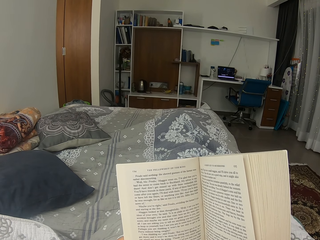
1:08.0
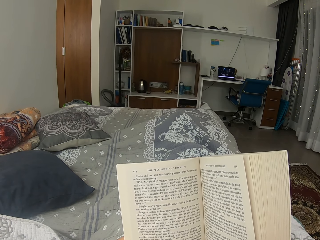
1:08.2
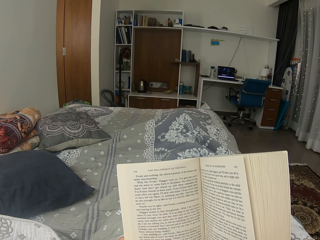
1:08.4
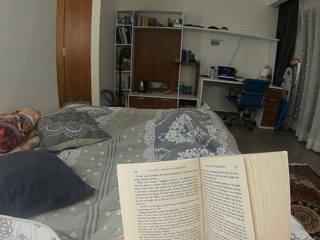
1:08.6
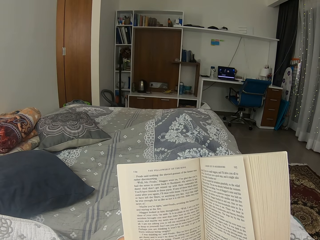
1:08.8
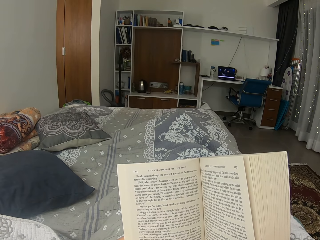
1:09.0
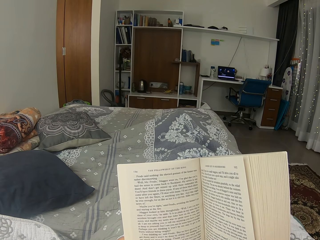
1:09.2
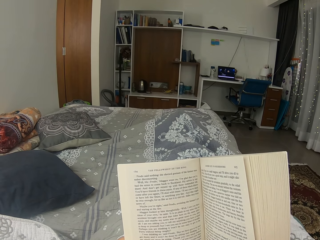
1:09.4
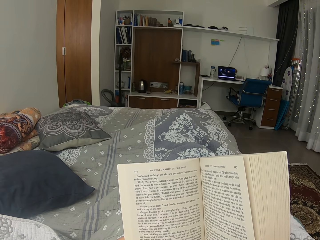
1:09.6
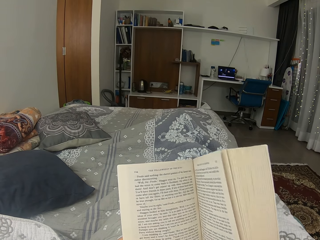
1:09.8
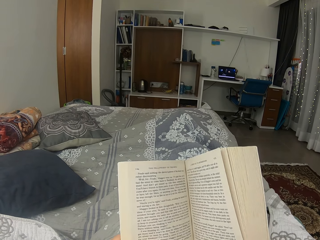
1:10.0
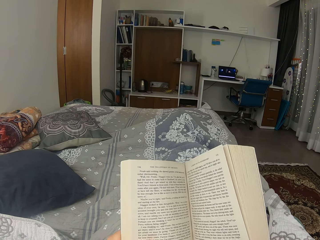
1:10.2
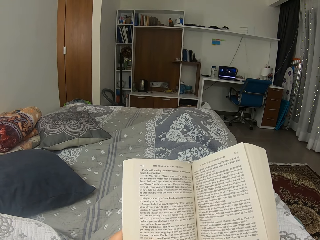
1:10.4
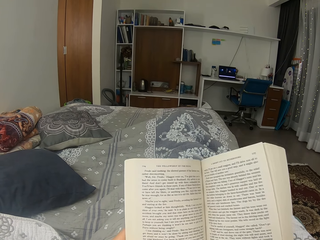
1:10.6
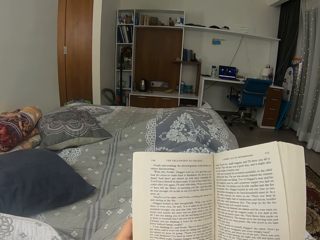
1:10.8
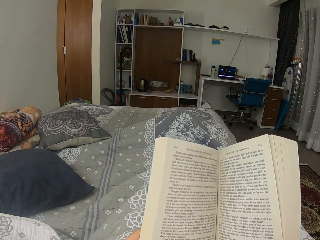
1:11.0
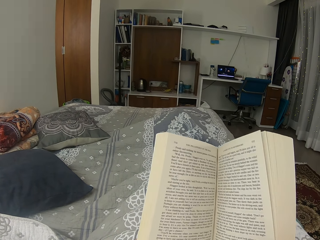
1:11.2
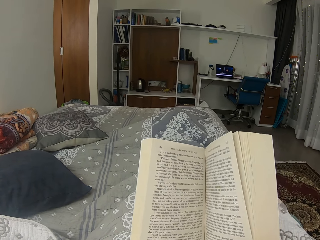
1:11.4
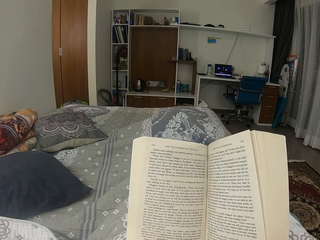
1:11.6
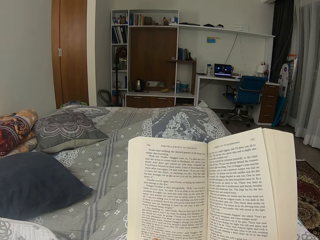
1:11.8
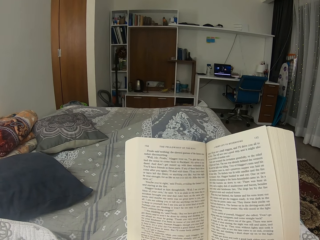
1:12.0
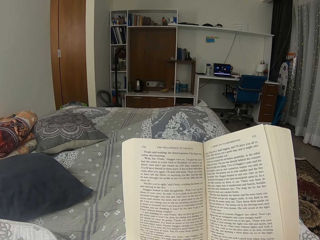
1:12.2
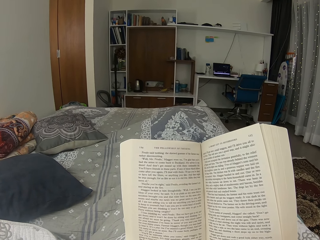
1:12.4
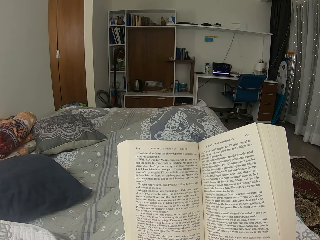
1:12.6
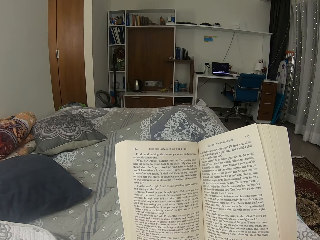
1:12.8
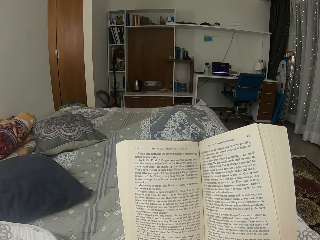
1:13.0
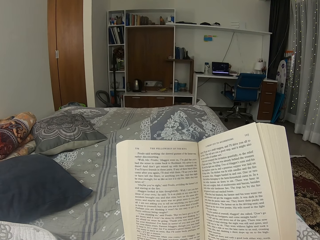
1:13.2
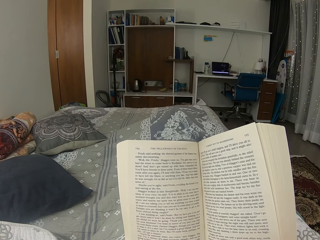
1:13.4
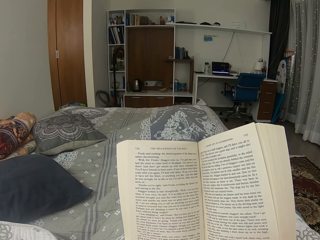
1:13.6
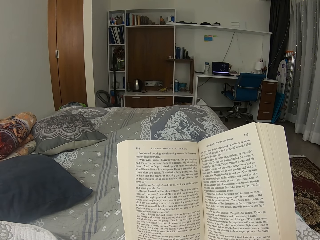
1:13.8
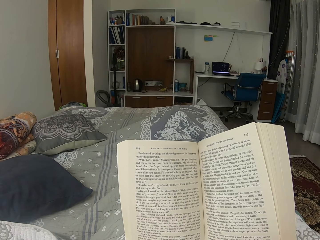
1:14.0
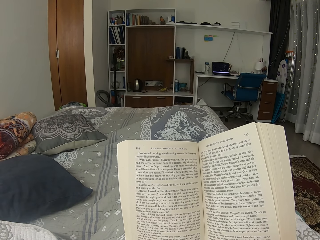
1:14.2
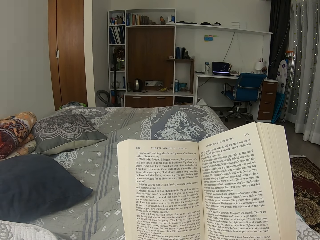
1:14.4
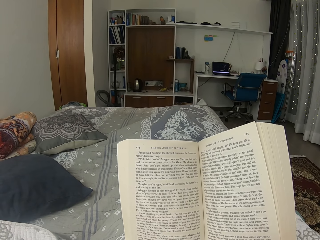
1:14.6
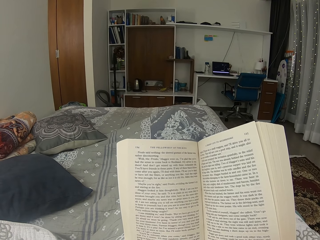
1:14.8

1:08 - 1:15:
The camera wearer reads the book.

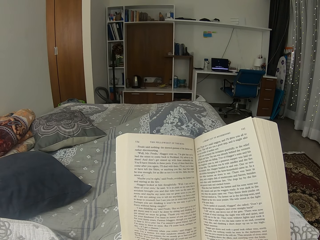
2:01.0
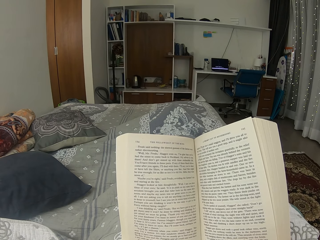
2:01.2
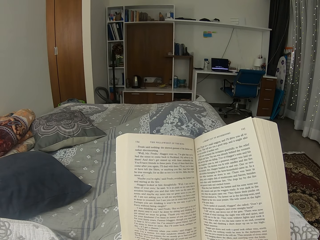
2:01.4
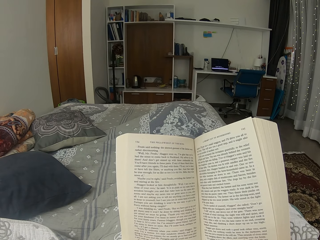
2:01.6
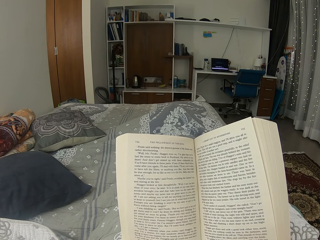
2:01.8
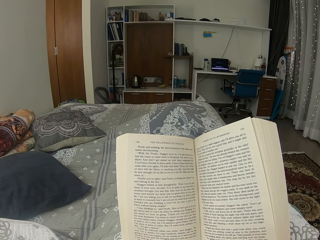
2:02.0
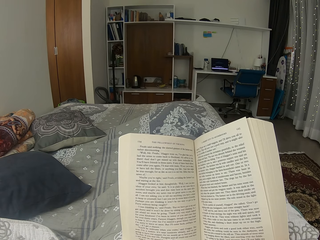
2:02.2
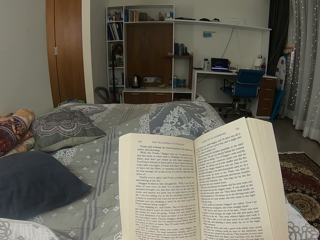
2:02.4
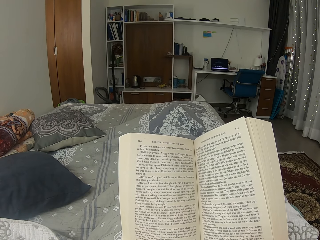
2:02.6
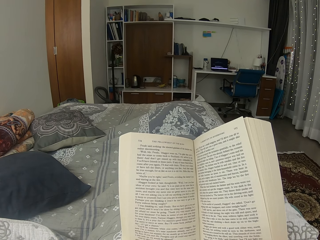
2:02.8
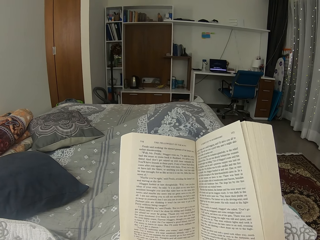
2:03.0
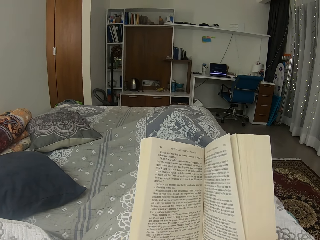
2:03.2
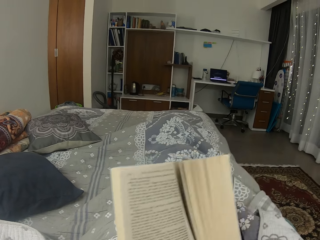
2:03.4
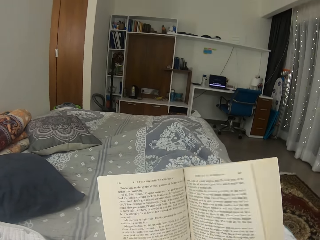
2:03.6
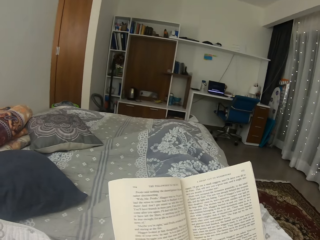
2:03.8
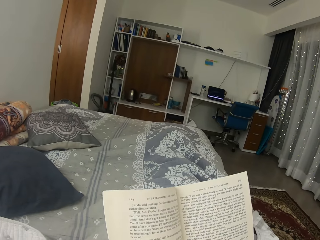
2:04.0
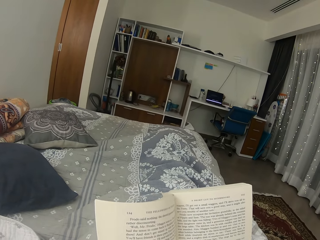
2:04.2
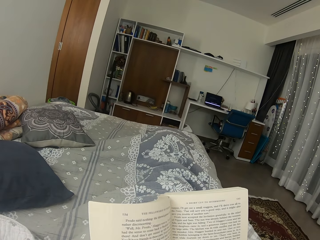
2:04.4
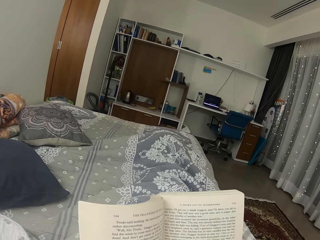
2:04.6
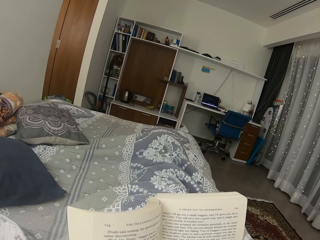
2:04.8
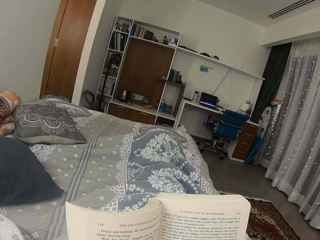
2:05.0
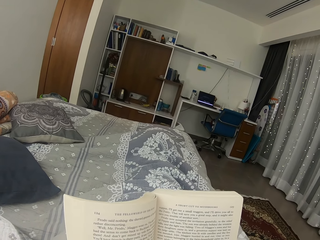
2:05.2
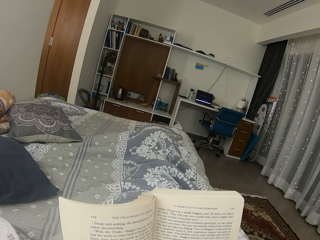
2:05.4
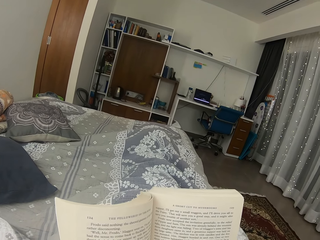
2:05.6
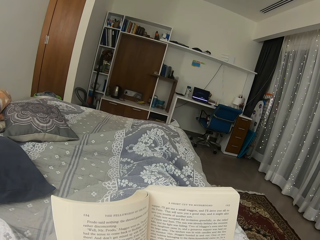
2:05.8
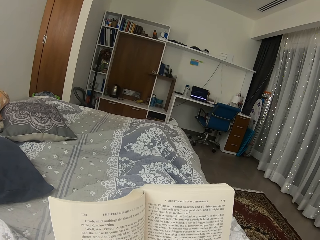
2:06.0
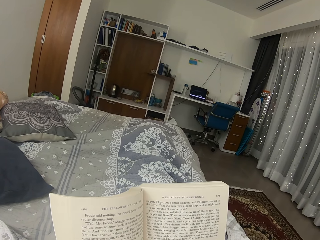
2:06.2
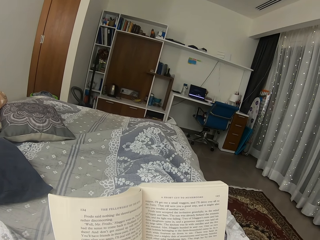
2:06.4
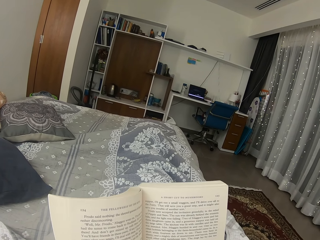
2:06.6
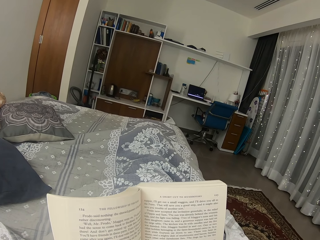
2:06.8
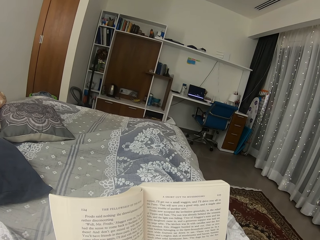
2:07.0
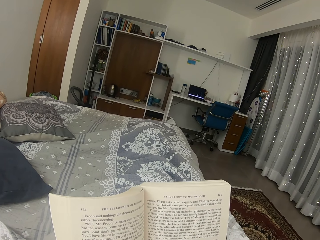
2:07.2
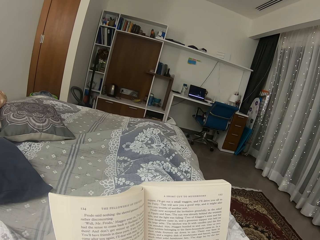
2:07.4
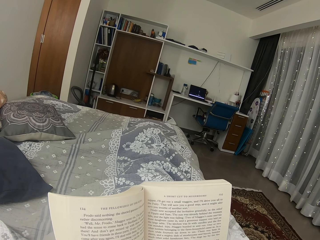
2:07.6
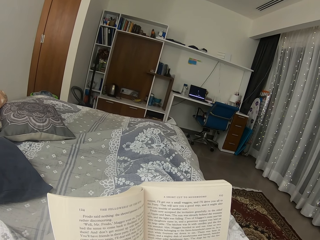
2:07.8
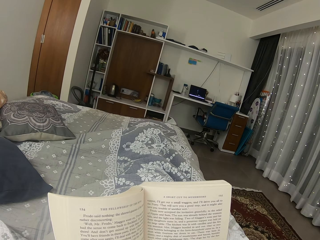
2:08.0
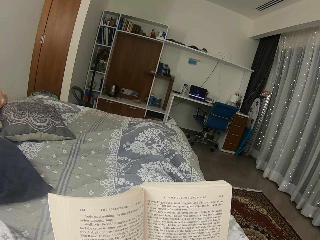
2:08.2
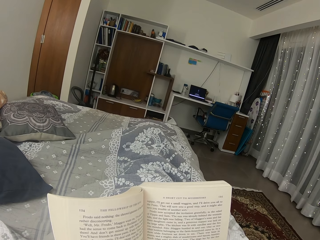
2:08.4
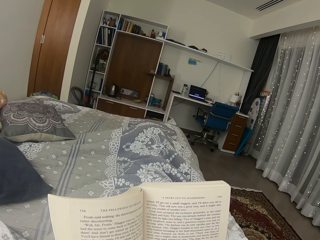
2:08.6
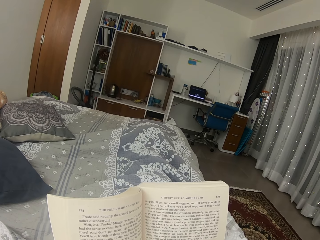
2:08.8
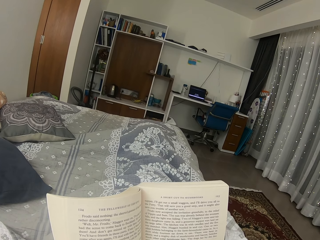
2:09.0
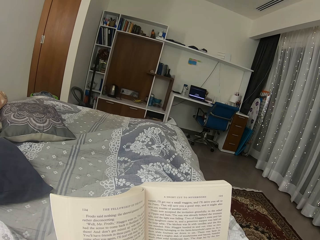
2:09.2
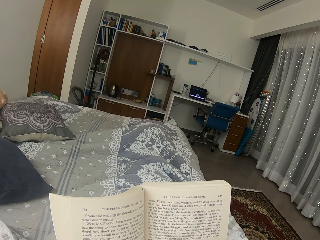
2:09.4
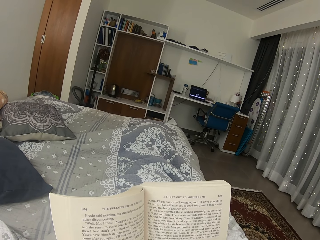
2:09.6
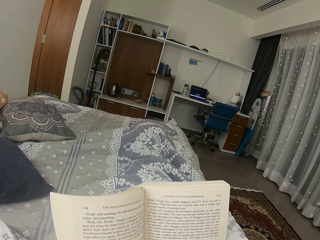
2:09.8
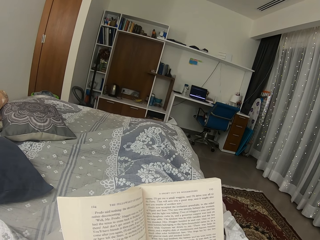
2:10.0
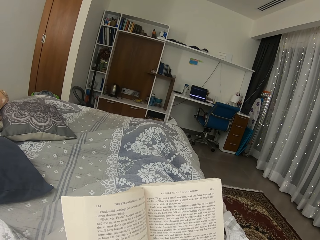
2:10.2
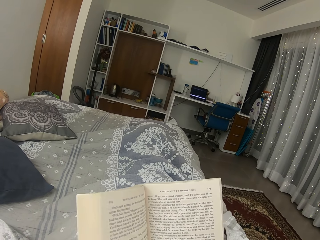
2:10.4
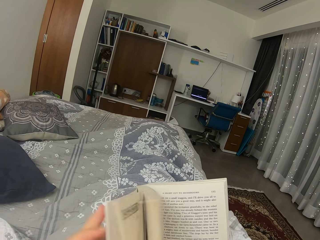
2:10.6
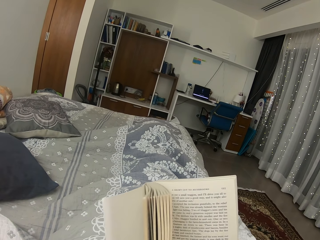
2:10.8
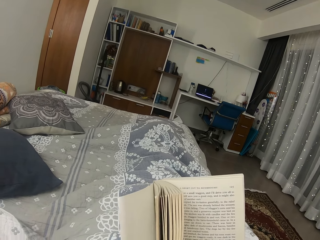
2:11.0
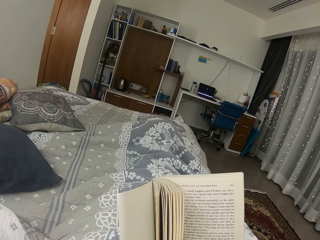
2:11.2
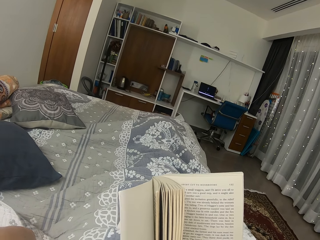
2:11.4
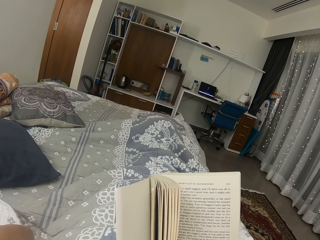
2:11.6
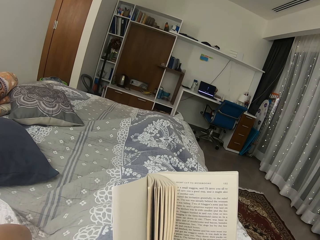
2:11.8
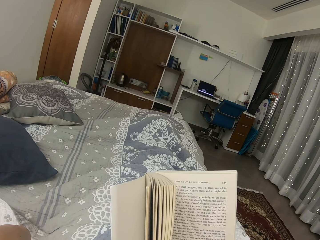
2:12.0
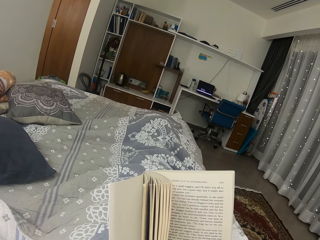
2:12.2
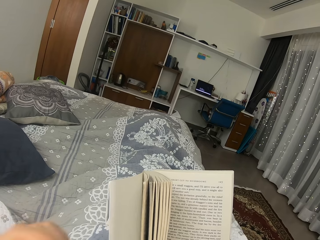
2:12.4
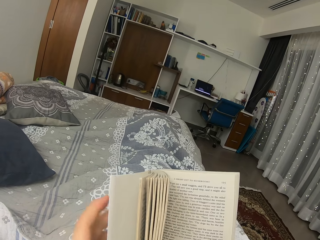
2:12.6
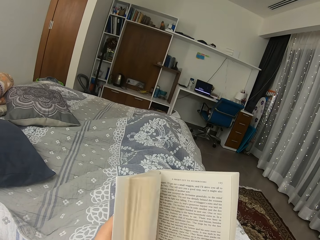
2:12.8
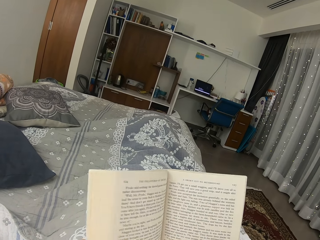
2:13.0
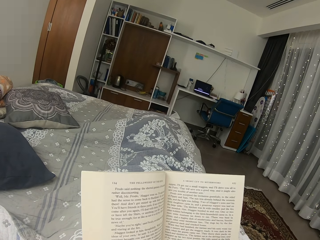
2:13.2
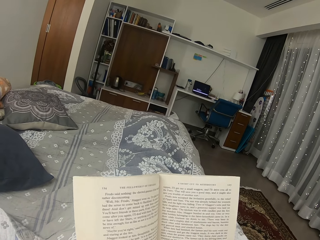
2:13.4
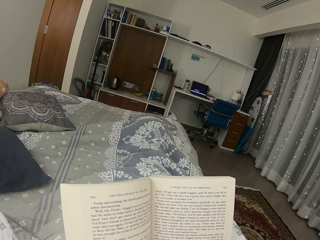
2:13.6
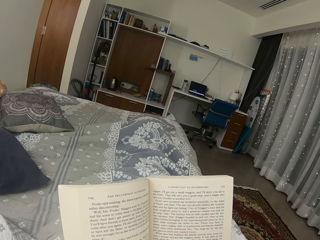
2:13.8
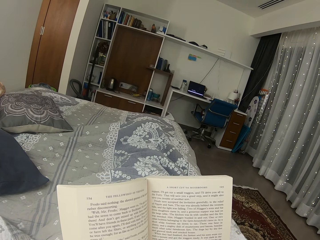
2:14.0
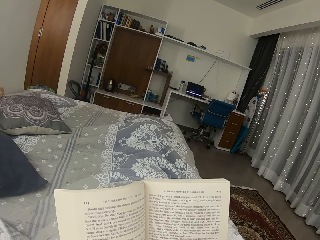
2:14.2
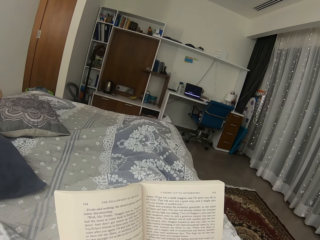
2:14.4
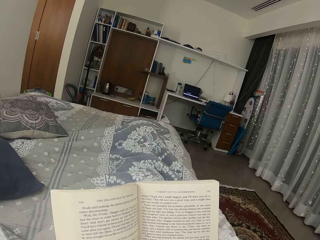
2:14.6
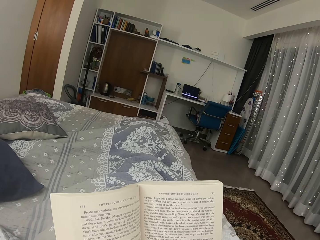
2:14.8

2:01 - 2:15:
The camera wearer opens the page of the book. She reads the book. She touches her head. She moves the hand up. She holds the book with both hands. She moves the hand back down. She reads the book.
